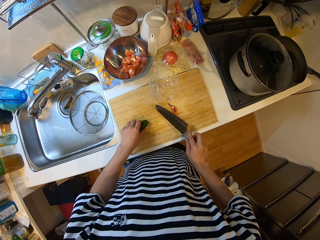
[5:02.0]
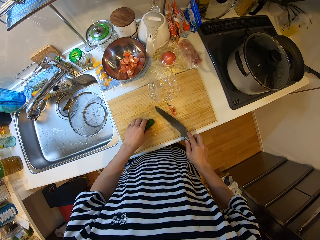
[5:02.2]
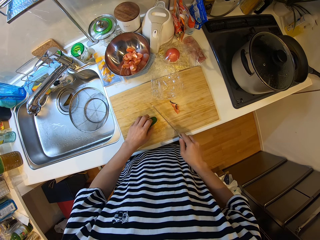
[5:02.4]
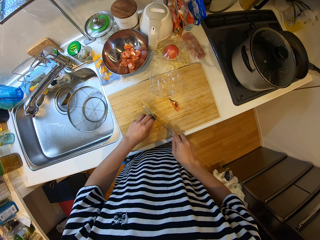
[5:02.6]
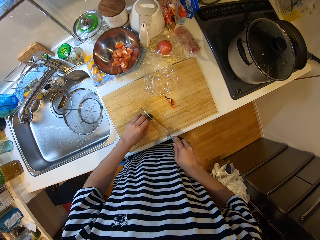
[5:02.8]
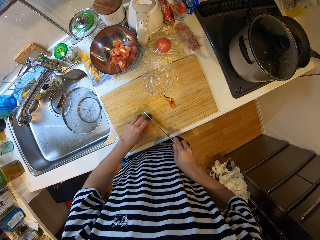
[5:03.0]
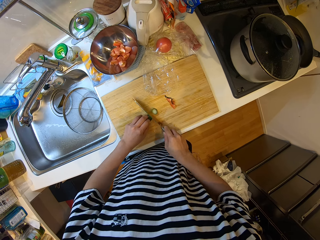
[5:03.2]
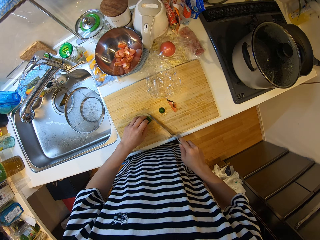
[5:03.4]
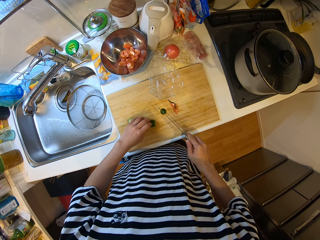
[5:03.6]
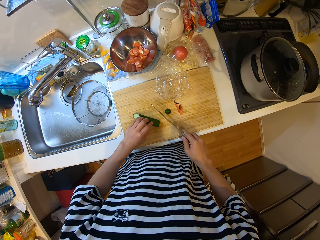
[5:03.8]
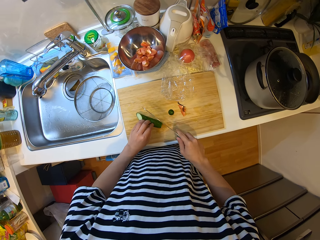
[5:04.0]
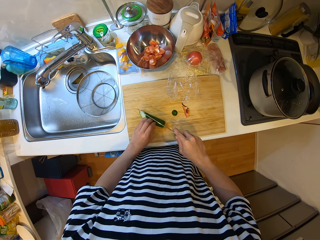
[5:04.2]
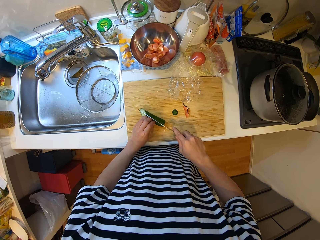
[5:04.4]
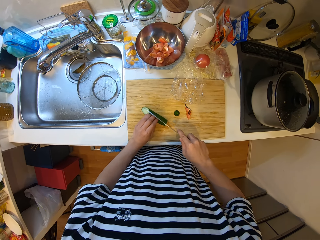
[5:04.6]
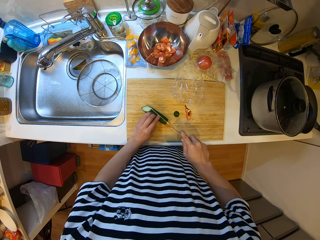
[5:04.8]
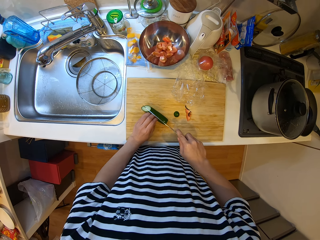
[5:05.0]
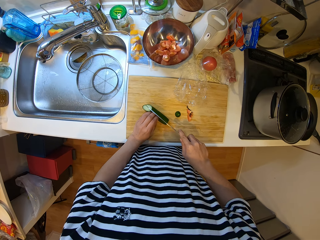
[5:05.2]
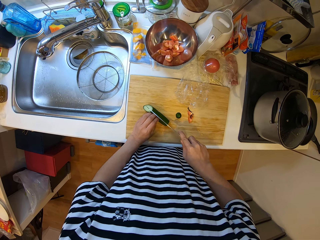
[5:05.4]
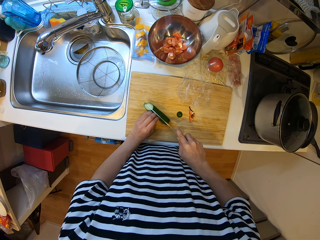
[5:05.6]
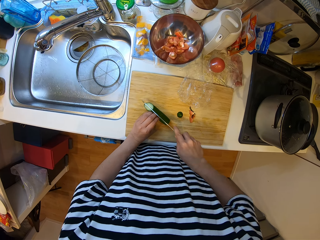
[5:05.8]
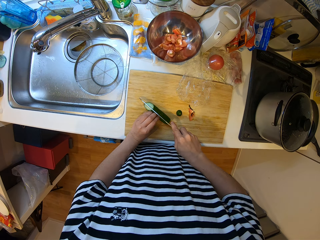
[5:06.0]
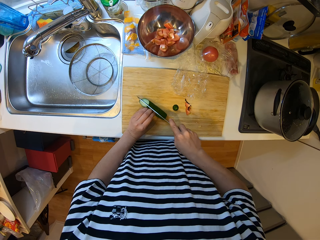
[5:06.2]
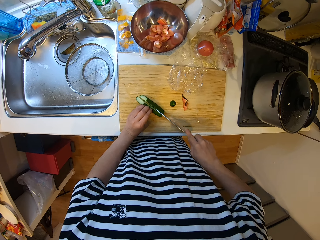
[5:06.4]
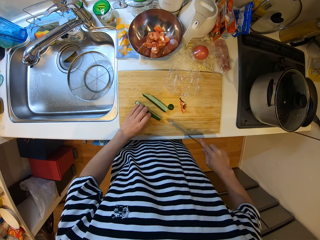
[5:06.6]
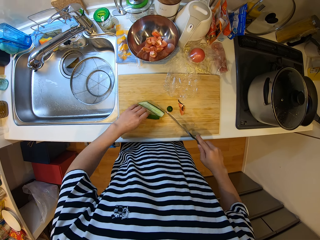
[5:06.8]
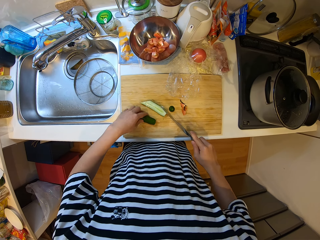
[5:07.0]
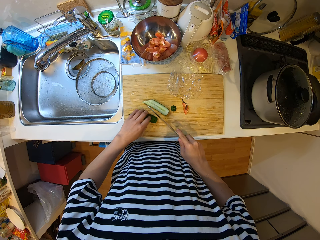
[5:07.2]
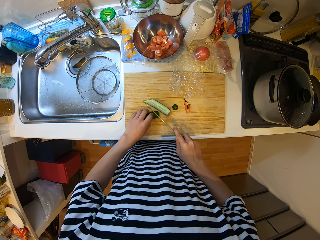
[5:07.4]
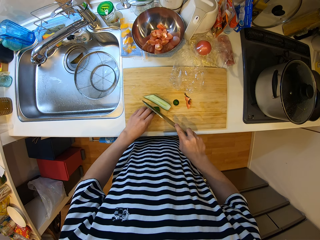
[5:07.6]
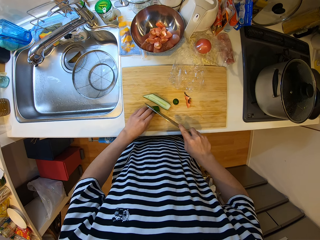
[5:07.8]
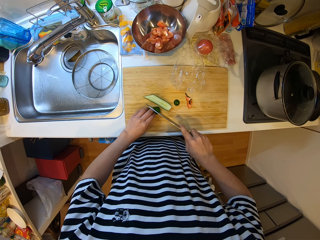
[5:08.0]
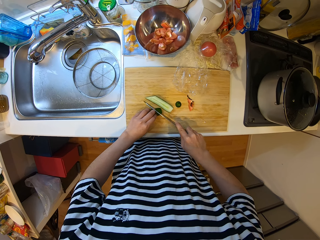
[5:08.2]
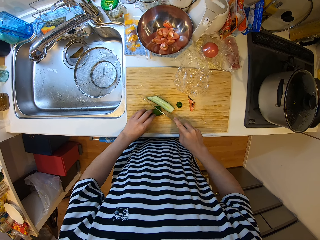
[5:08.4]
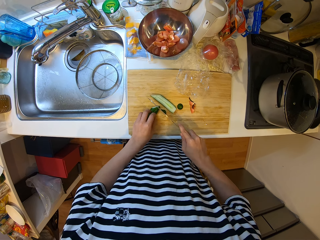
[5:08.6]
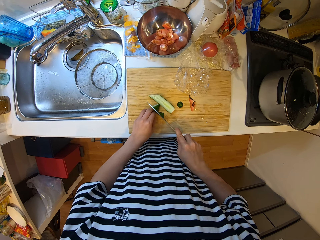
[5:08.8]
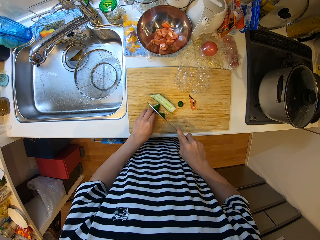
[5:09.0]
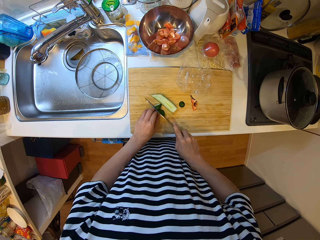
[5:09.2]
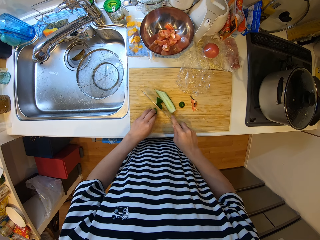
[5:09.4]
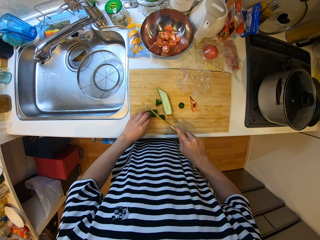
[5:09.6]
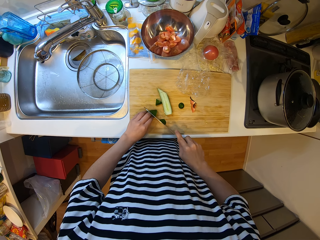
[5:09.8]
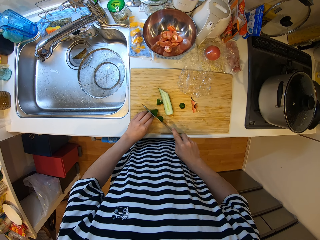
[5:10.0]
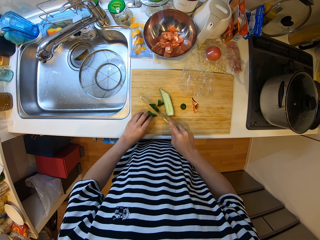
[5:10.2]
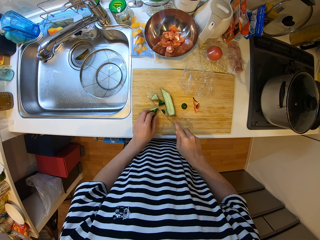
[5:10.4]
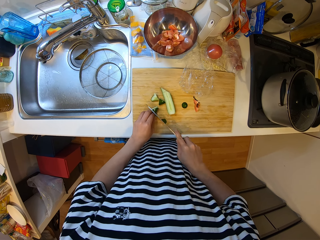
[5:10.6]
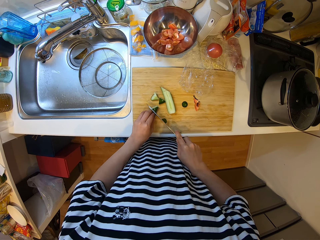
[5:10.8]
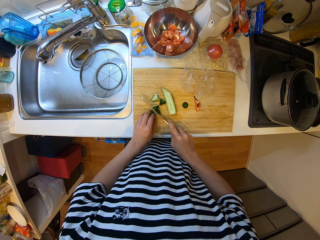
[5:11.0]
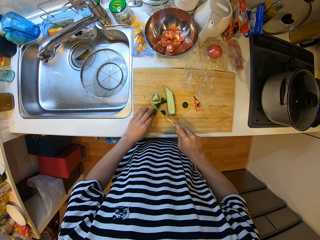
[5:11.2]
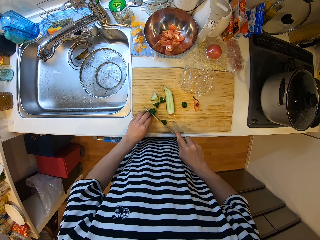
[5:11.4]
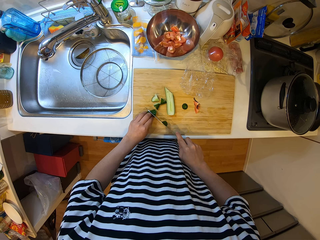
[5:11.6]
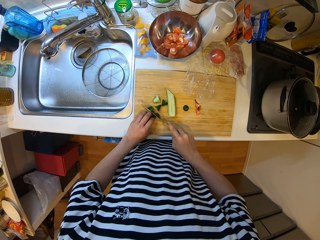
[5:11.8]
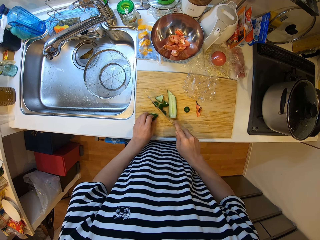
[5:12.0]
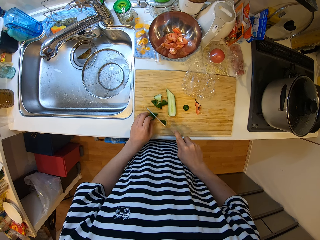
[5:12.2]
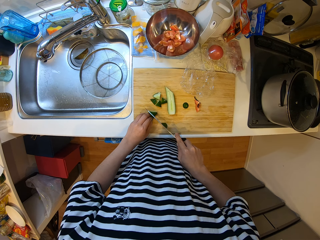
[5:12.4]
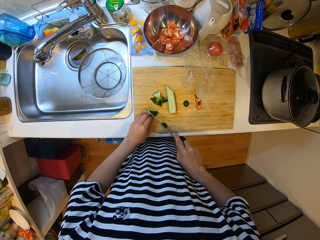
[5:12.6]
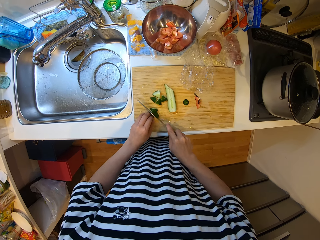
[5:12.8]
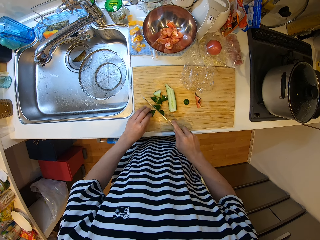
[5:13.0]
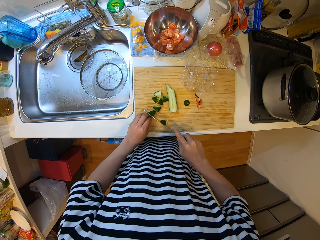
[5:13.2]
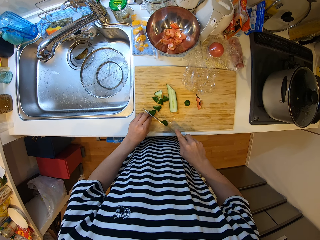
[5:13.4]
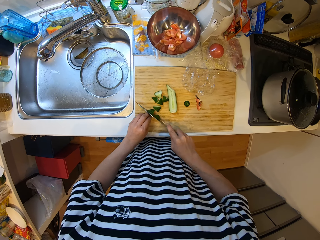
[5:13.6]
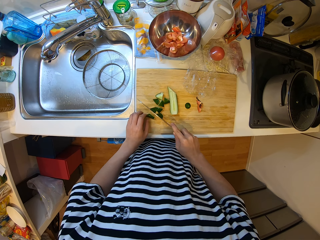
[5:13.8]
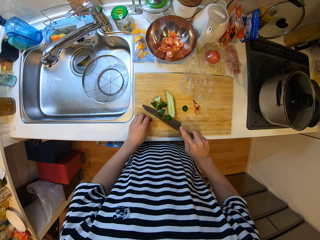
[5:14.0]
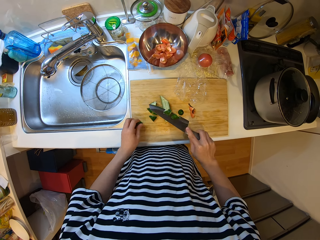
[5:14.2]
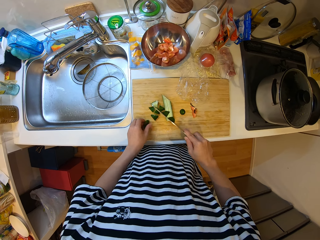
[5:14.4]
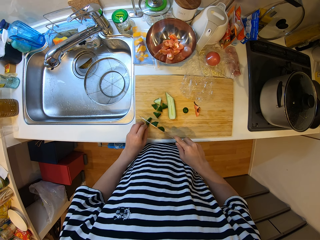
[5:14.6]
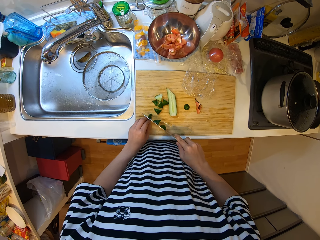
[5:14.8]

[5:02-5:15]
The camera wearer cuts the cucumber with the knife on the board. They cut the cucumber repeatedly.

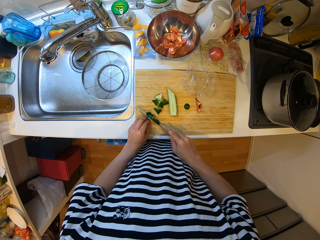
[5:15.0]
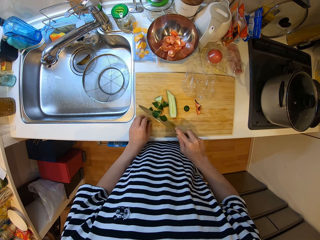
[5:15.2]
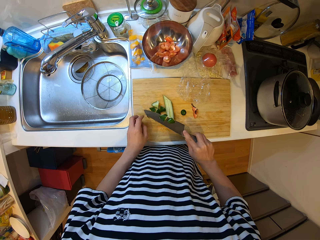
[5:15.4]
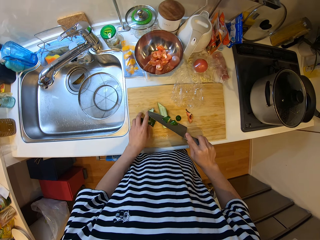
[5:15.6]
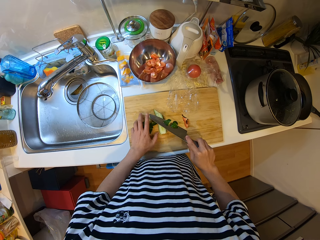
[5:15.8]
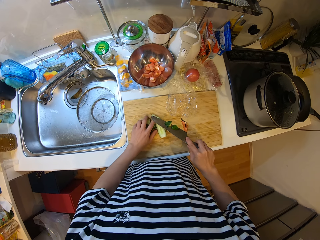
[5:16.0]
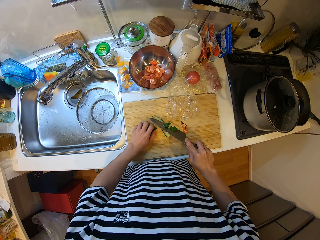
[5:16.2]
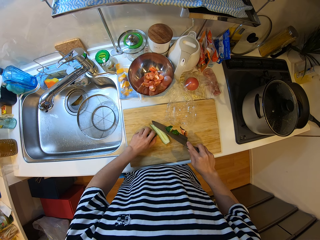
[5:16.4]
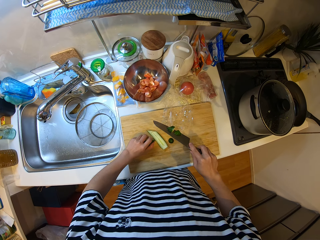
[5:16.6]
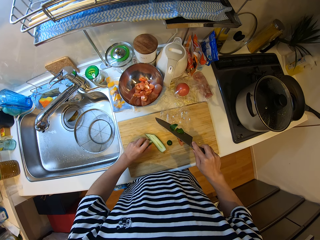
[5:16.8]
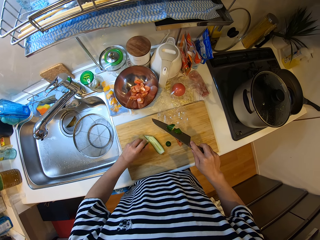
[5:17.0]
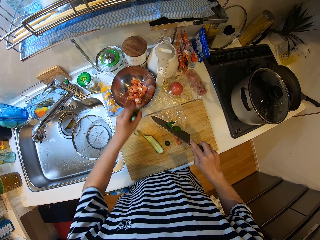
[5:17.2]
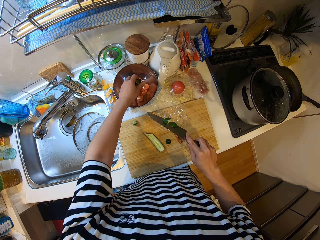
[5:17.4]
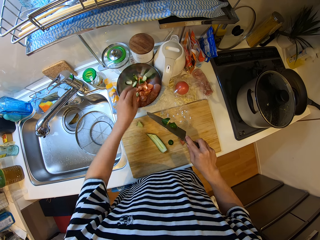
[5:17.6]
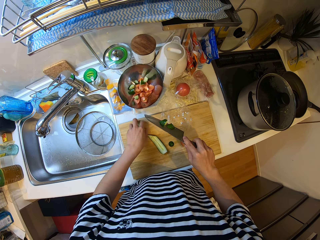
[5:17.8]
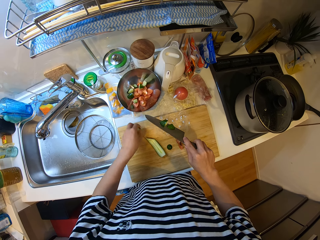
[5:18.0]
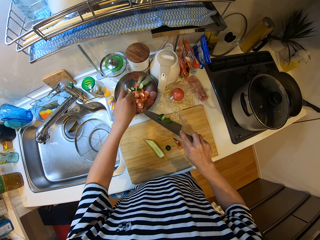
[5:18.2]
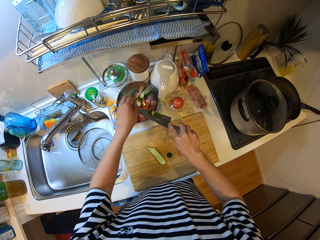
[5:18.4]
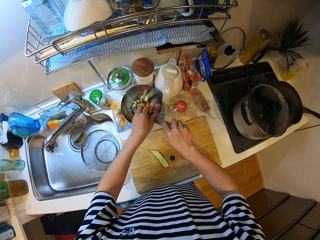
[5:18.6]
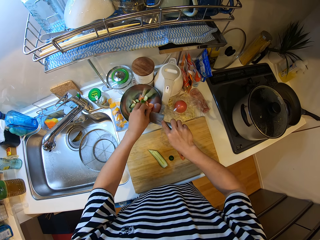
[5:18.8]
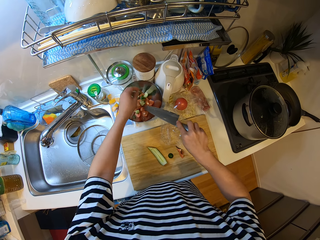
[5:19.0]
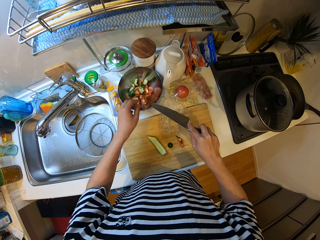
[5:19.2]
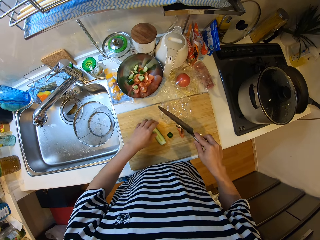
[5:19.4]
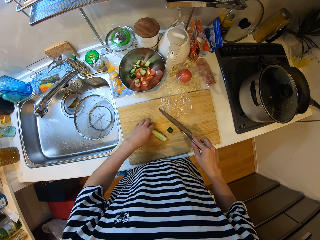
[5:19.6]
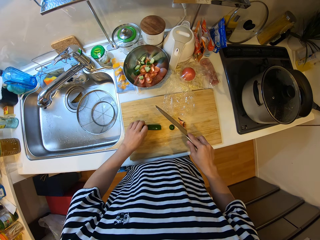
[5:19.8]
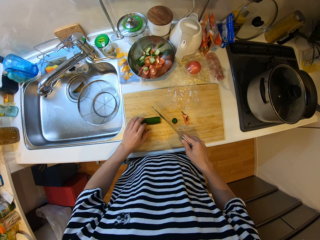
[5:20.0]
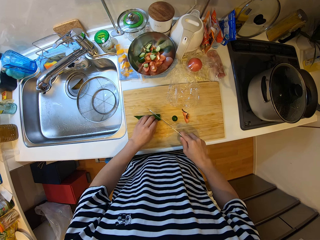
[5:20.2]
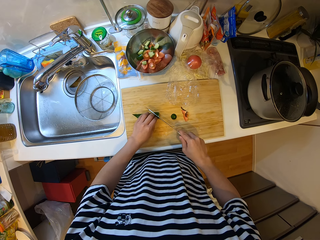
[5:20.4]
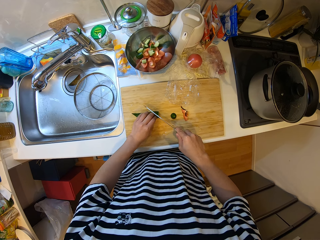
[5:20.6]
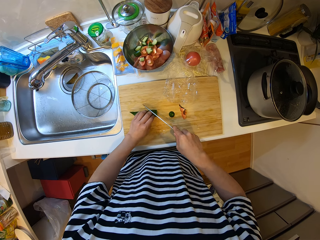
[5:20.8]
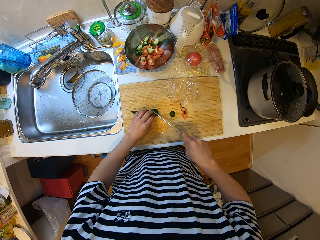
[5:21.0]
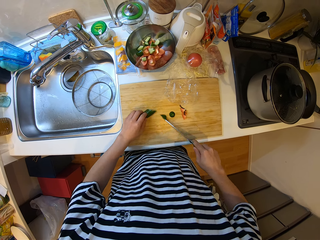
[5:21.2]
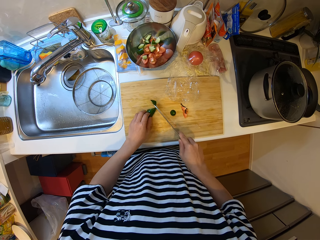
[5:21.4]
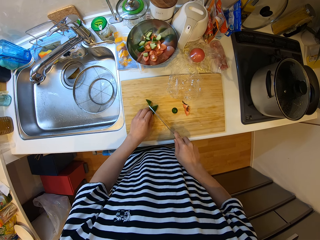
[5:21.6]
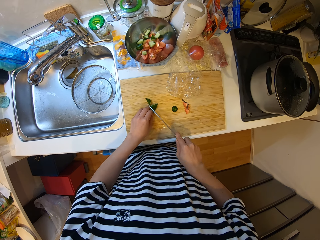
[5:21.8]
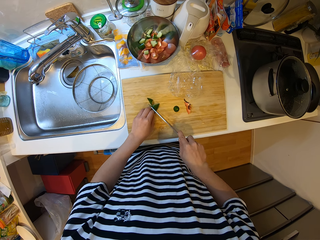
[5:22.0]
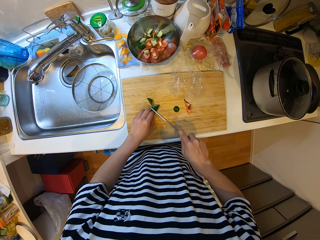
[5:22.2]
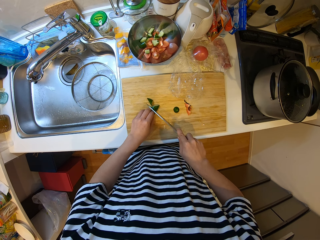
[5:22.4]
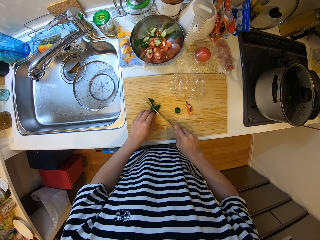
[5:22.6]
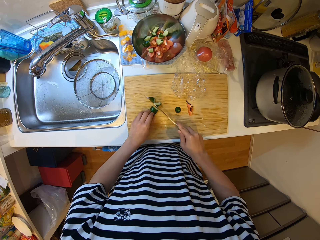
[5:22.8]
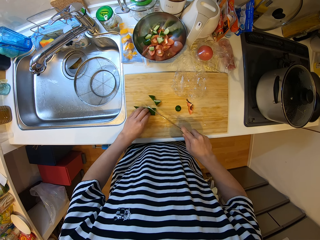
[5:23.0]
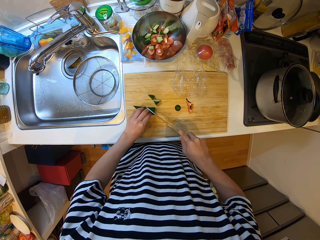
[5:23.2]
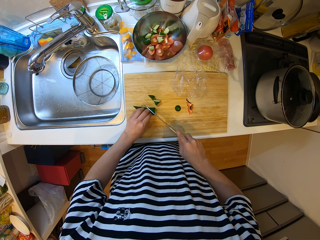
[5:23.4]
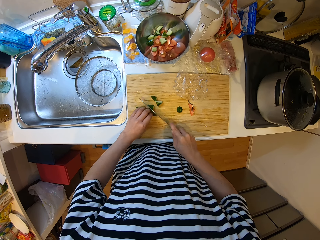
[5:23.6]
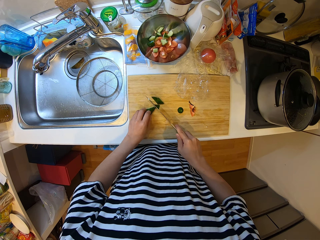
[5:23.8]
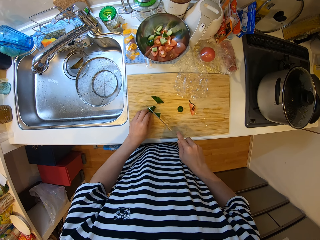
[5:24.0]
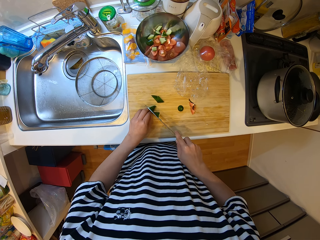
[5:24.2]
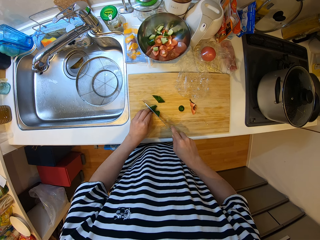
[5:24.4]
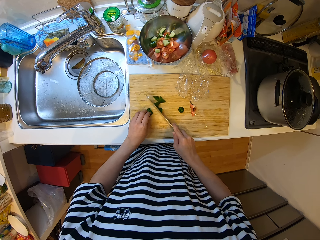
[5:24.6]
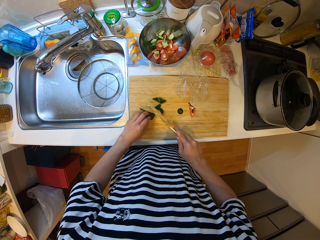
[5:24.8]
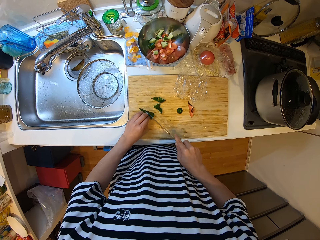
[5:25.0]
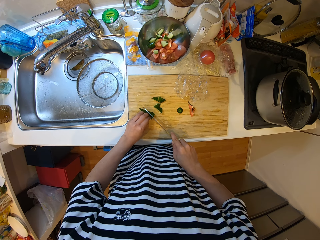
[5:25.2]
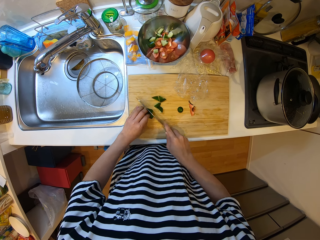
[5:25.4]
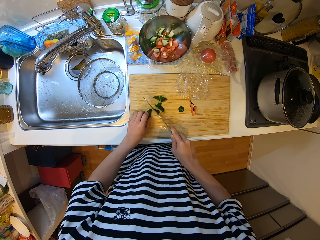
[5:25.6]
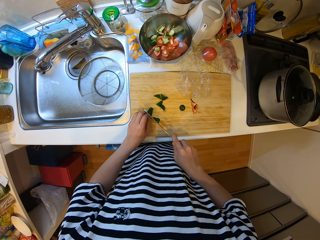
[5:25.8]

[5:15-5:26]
The camera wearer picks cucumbers. They put some pieces of cucumber into the bowl. They pick the cucumber and put the cucumber in the bowl. They cut the cucumber with the knife on the board. They cut the cucumber repeatedly.
